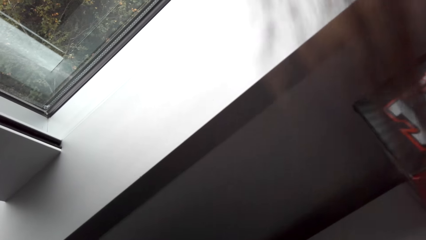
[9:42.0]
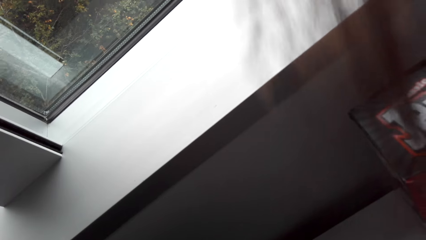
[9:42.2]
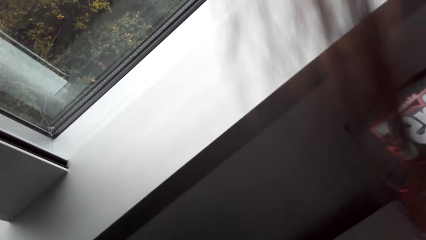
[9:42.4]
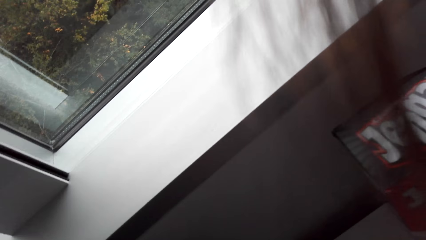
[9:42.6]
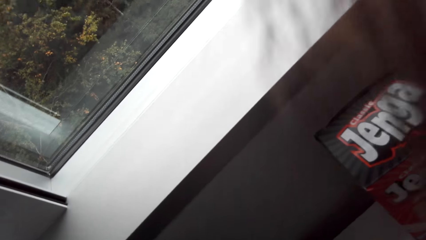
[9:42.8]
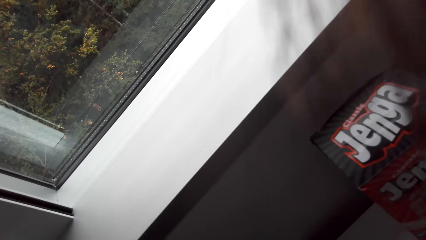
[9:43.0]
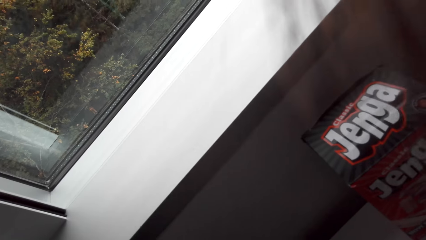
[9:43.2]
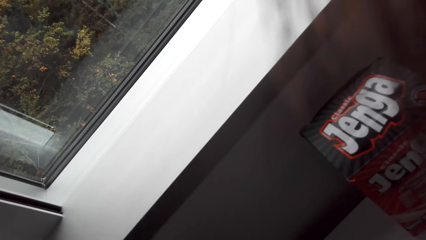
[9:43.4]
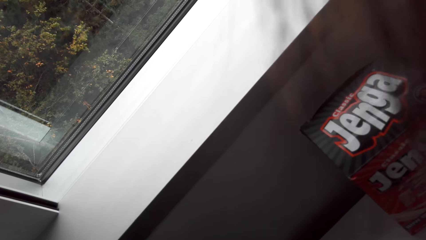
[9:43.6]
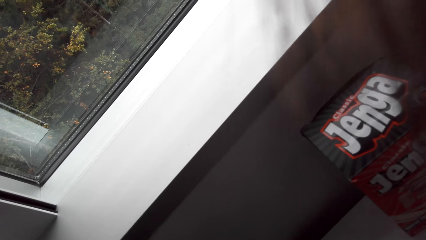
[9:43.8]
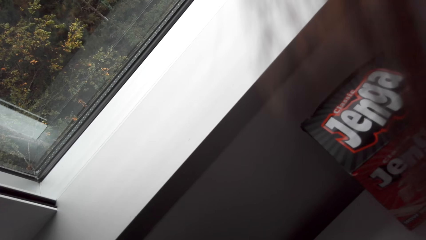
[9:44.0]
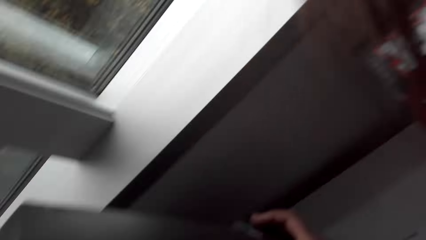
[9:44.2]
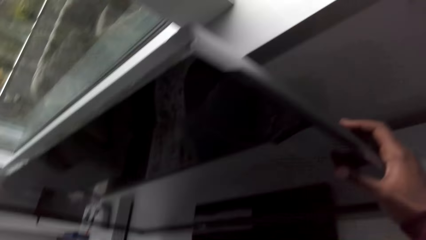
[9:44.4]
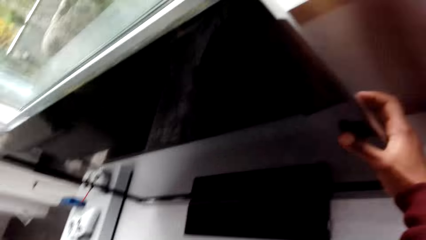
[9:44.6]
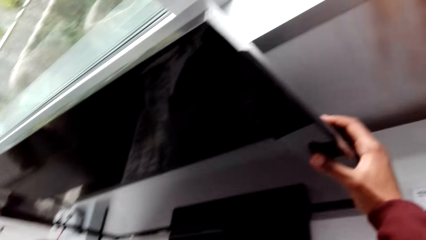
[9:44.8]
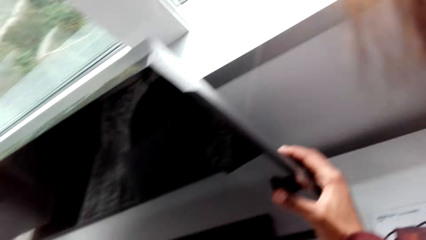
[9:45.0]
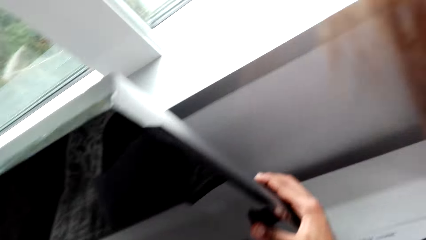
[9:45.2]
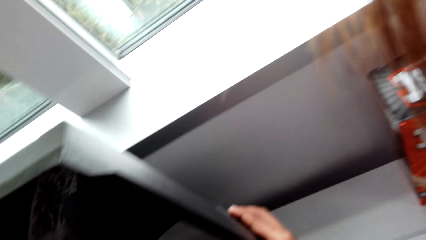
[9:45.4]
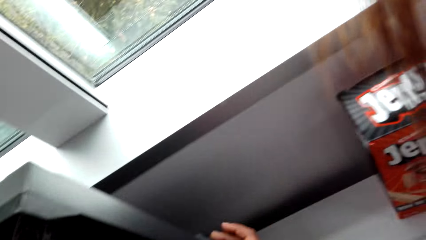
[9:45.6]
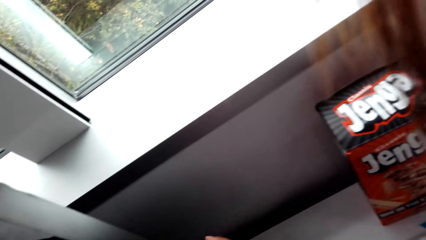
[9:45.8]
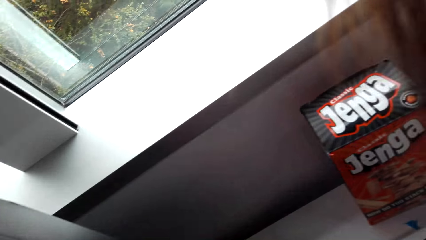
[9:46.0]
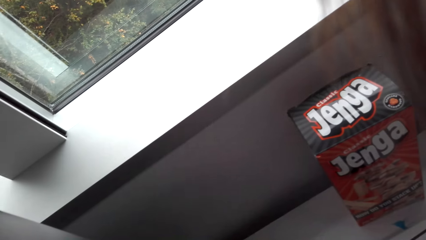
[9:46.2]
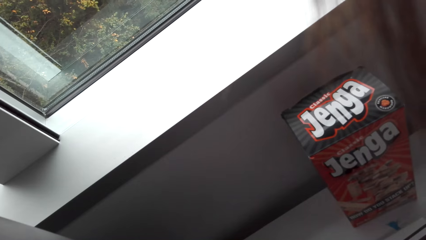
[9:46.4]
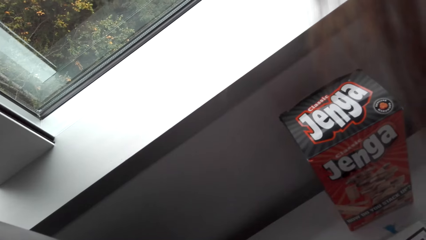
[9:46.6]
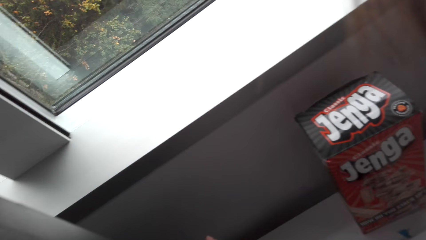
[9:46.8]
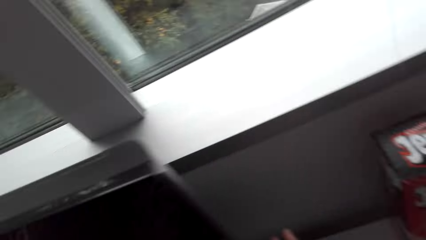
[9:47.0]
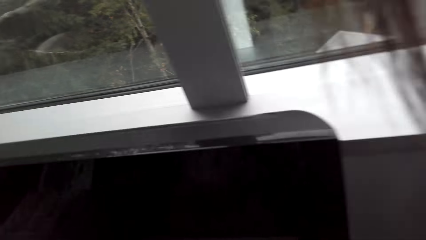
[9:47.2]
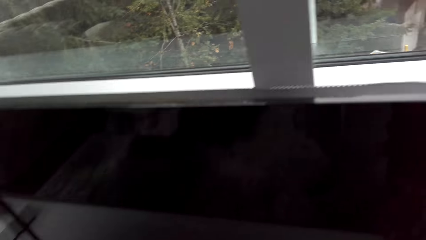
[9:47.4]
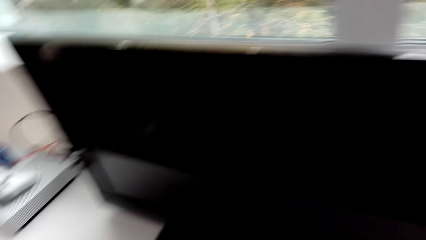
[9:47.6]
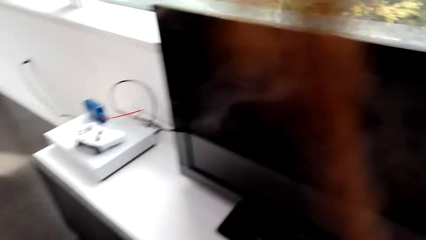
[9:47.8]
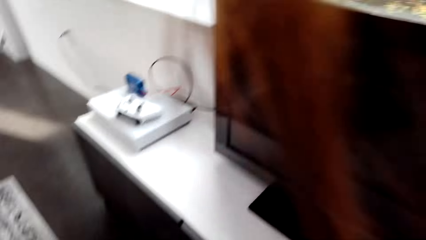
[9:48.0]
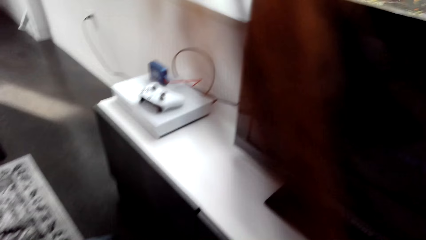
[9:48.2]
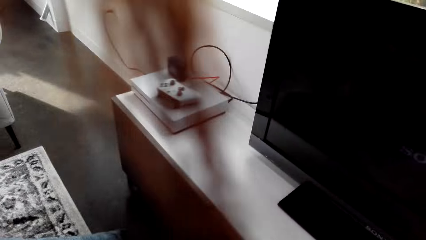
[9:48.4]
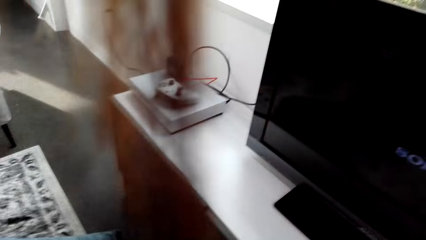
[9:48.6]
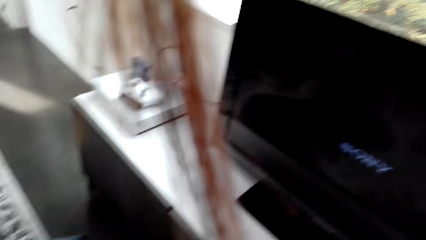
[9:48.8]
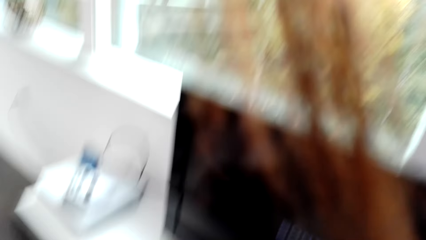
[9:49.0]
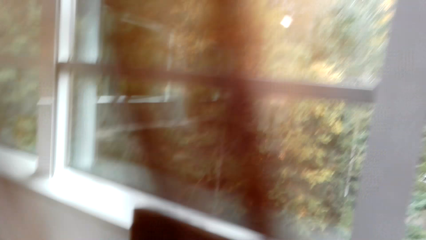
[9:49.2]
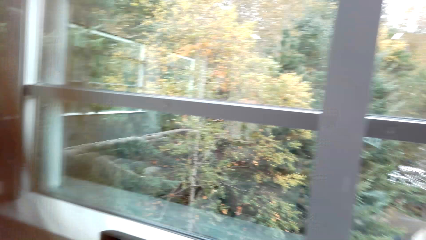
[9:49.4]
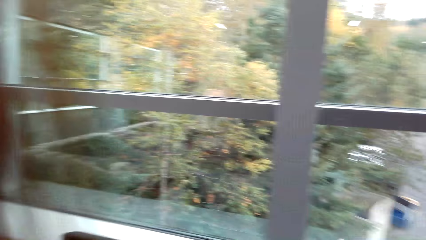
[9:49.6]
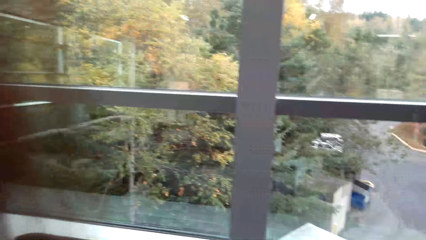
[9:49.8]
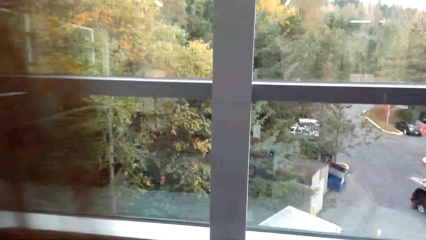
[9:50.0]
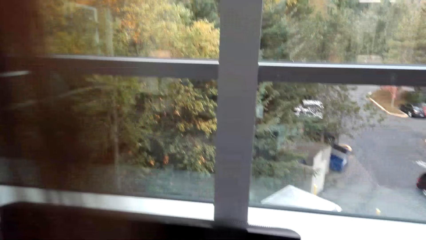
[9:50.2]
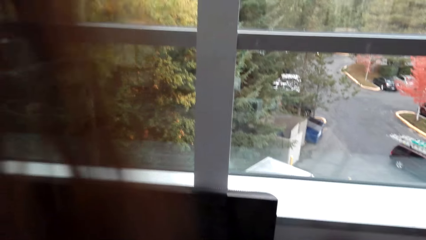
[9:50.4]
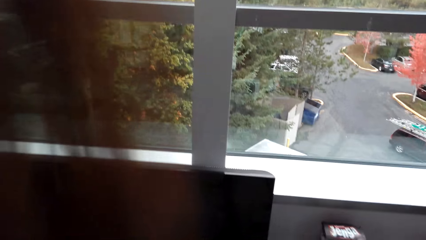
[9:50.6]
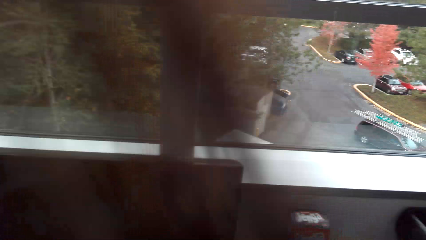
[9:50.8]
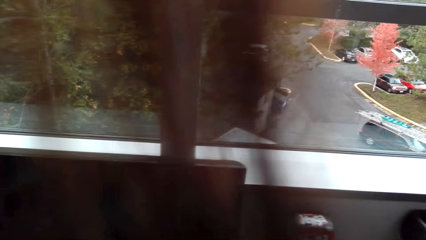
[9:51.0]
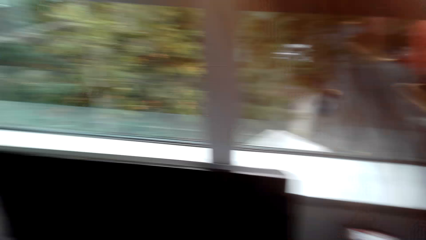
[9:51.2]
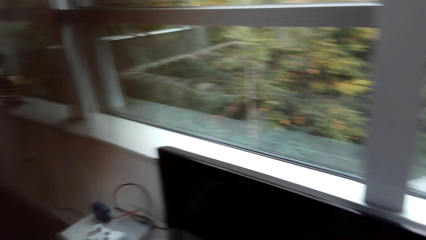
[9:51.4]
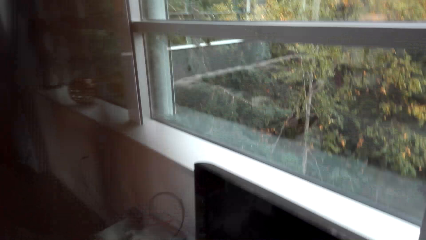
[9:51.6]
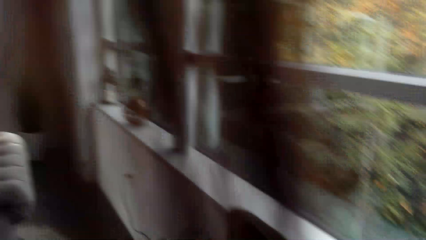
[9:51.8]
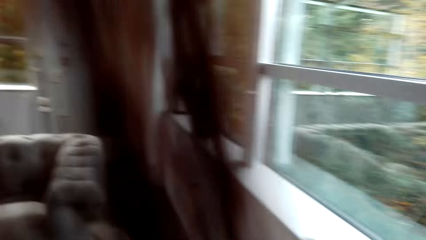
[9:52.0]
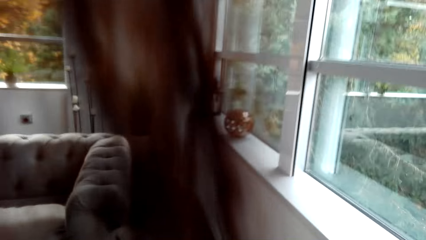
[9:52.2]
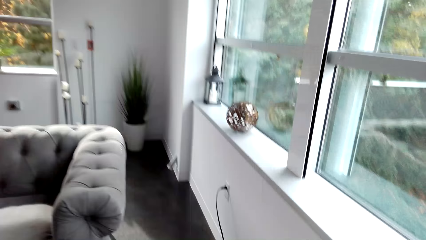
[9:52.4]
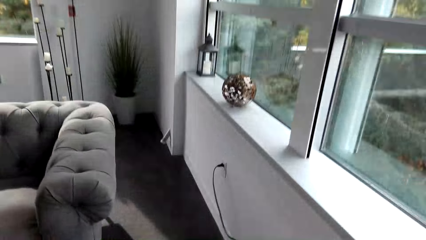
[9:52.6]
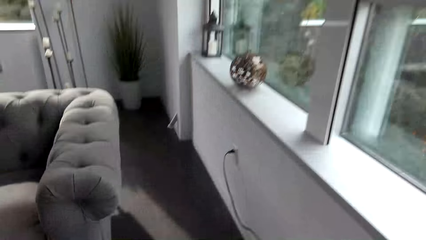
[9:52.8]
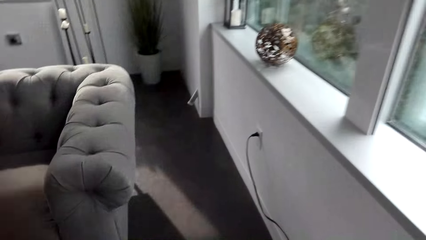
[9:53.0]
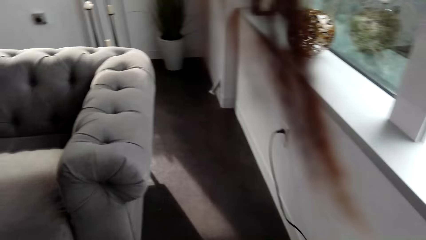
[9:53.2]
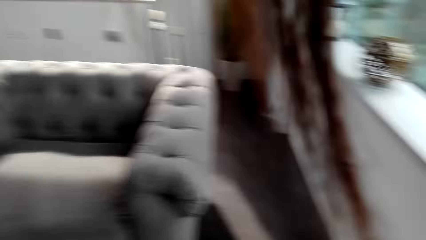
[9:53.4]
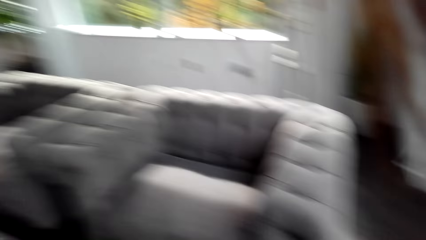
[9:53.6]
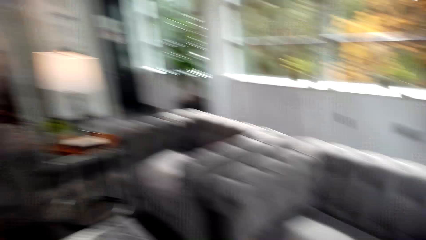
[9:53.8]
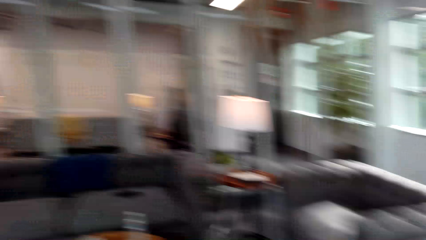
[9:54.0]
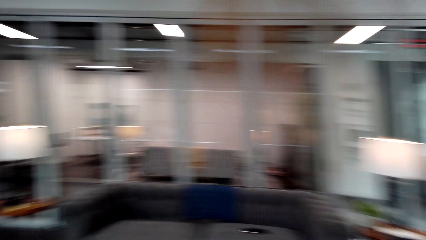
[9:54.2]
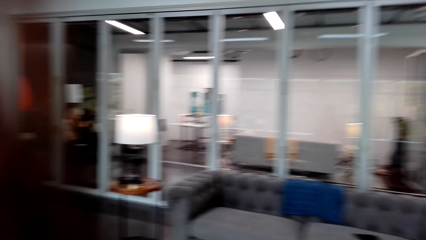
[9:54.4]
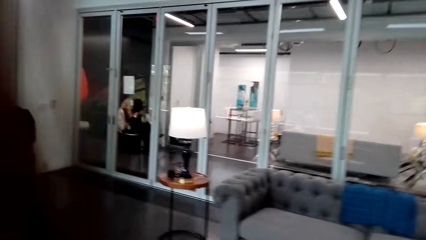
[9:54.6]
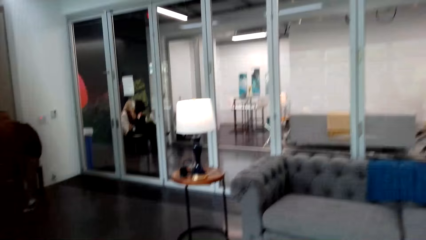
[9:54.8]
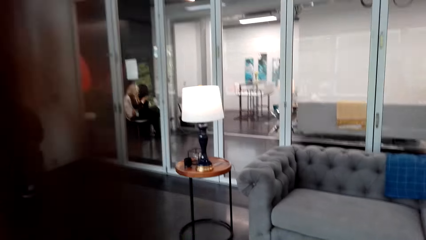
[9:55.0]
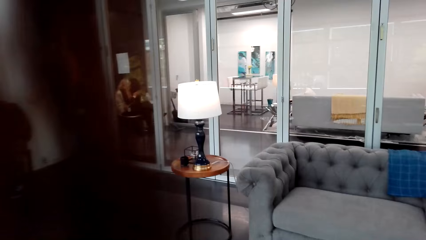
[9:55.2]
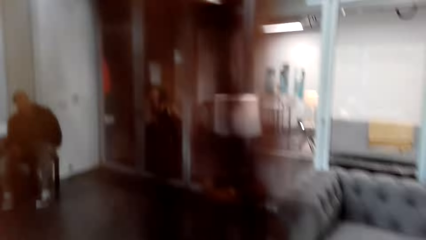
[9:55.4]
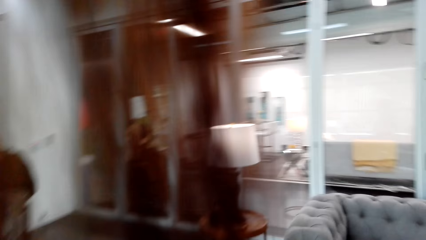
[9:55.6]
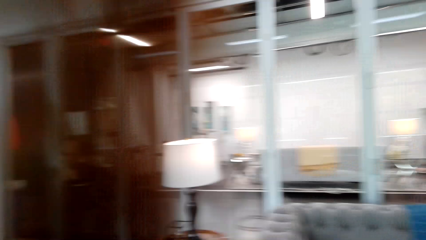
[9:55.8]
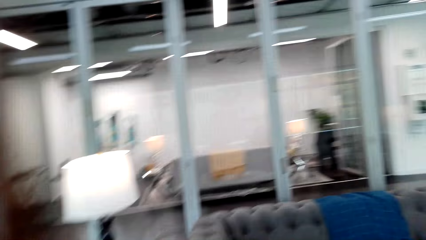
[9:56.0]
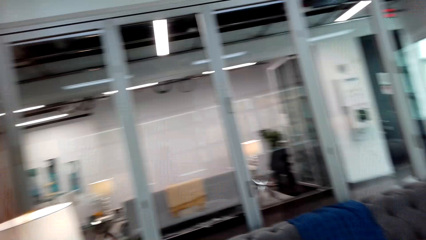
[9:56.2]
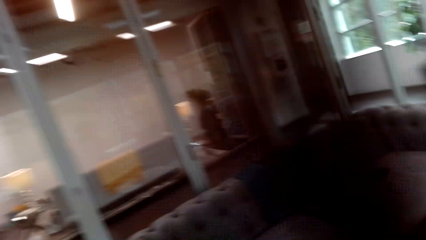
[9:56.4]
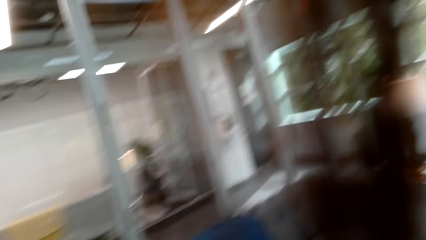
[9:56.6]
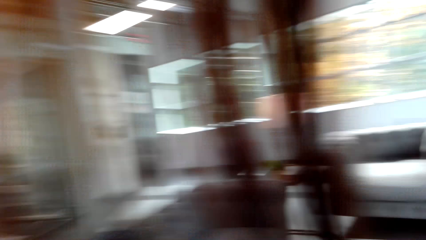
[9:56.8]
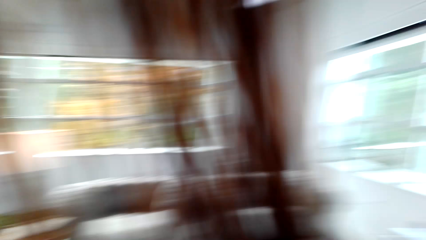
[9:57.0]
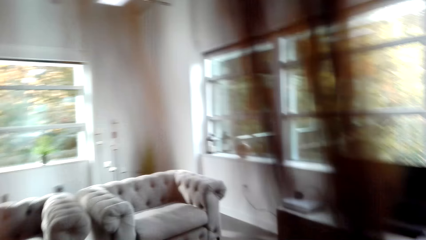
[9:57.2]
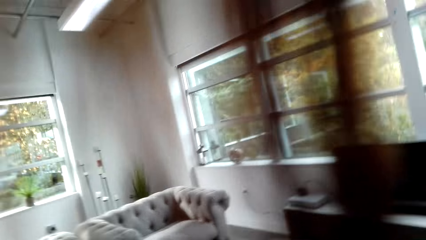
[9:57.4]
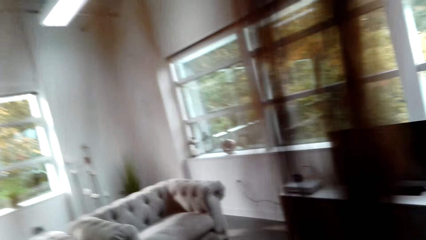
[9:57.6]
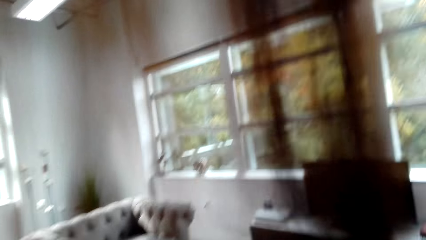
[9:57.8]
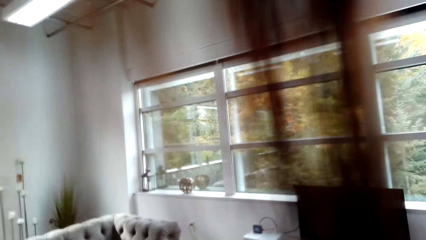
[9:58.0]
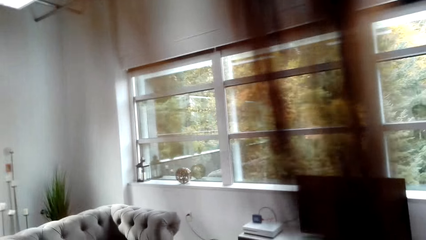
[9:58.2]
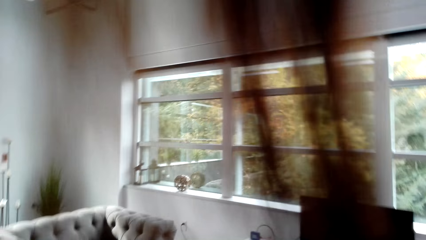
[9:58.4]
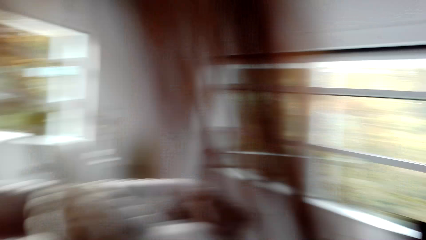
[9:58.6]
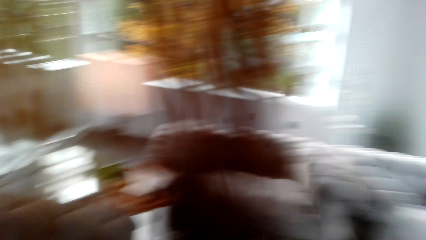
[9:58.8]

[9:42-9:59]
The camera wearer turns on the television. They look around the room. They walk around the room. They look around the room.
